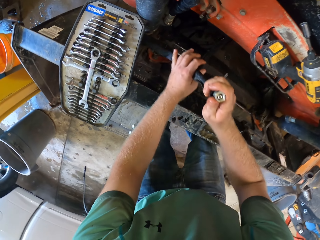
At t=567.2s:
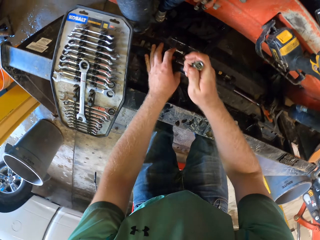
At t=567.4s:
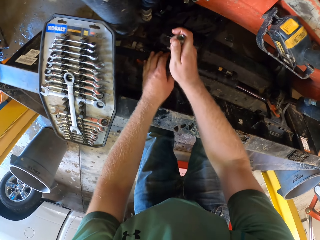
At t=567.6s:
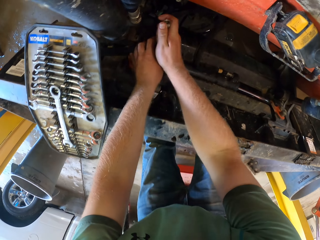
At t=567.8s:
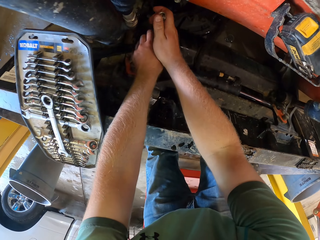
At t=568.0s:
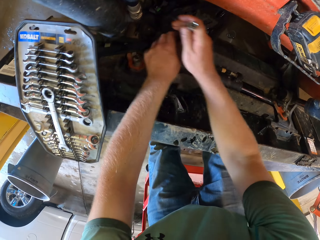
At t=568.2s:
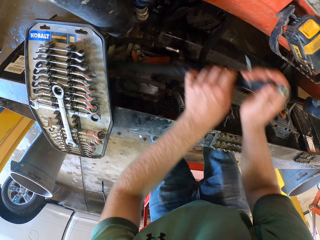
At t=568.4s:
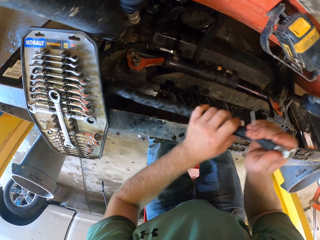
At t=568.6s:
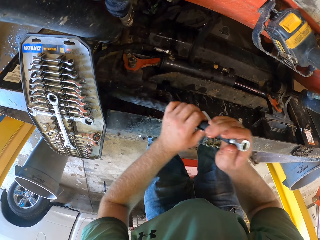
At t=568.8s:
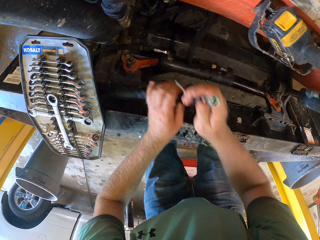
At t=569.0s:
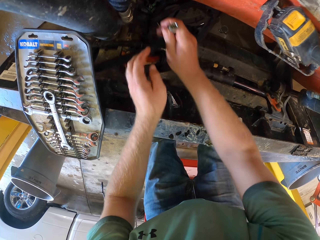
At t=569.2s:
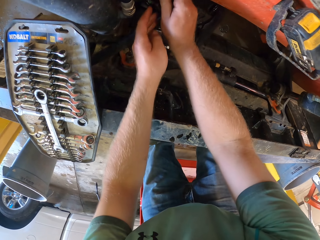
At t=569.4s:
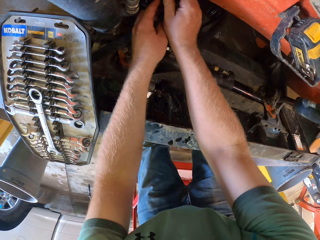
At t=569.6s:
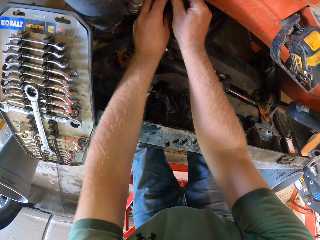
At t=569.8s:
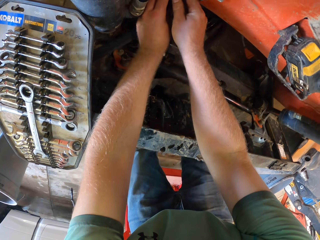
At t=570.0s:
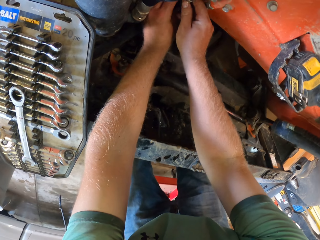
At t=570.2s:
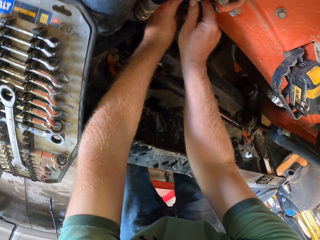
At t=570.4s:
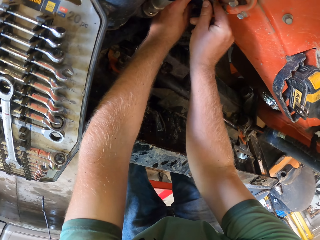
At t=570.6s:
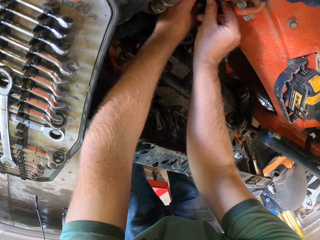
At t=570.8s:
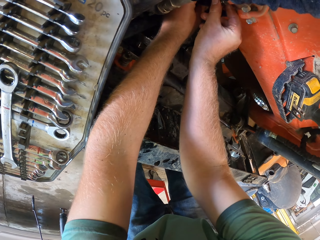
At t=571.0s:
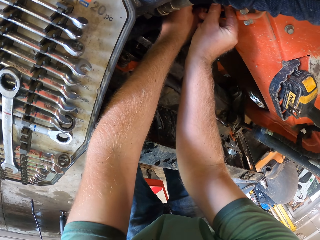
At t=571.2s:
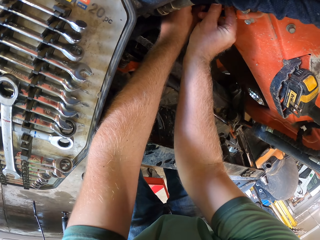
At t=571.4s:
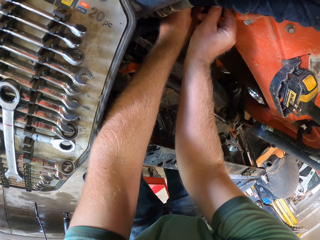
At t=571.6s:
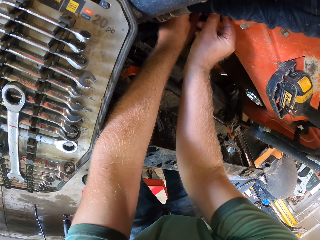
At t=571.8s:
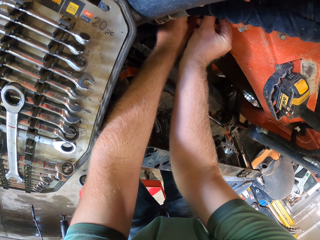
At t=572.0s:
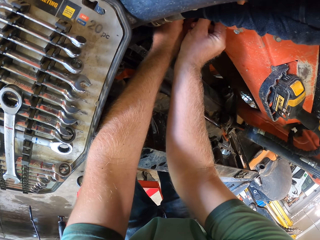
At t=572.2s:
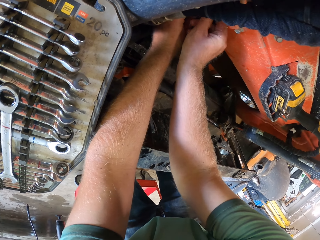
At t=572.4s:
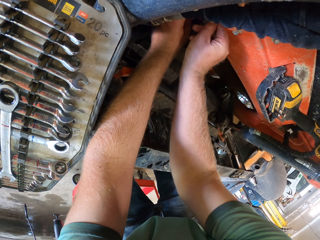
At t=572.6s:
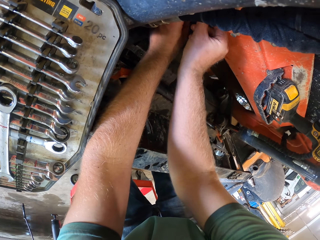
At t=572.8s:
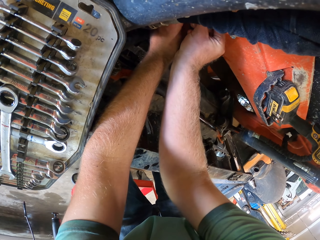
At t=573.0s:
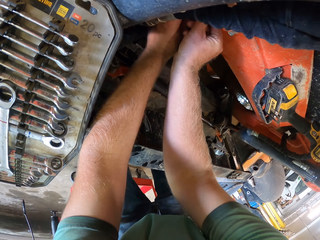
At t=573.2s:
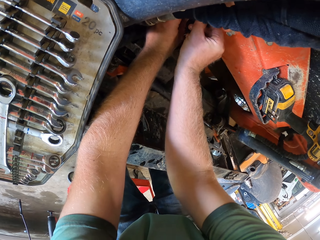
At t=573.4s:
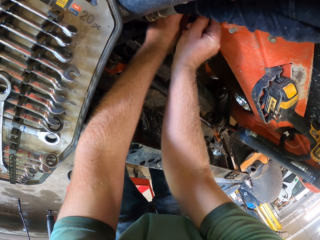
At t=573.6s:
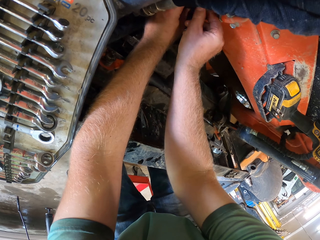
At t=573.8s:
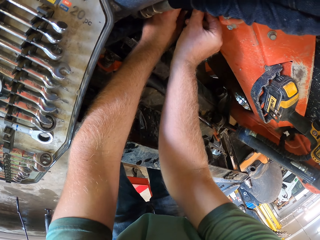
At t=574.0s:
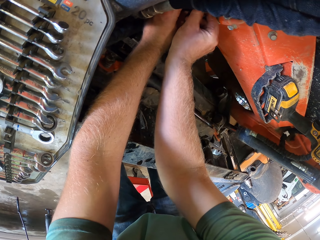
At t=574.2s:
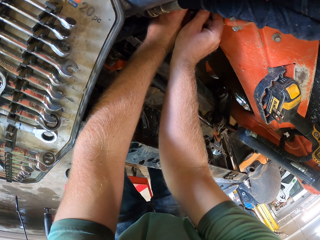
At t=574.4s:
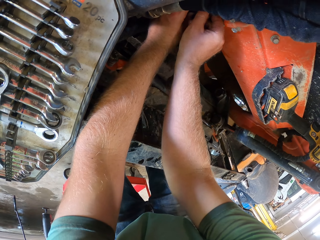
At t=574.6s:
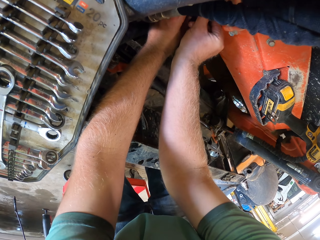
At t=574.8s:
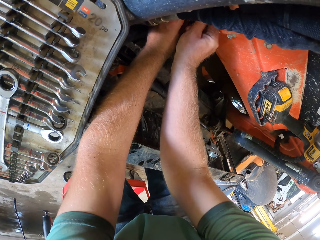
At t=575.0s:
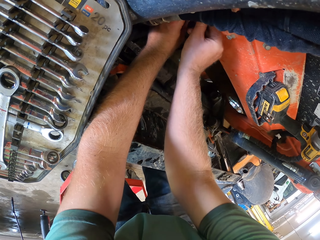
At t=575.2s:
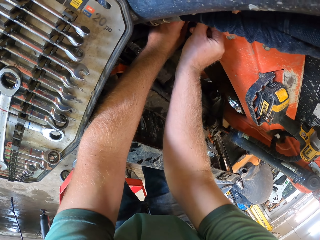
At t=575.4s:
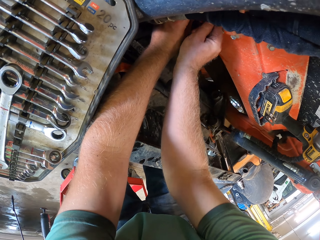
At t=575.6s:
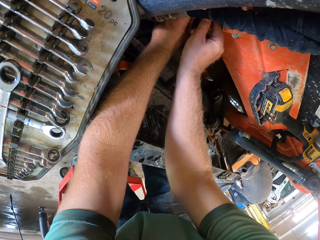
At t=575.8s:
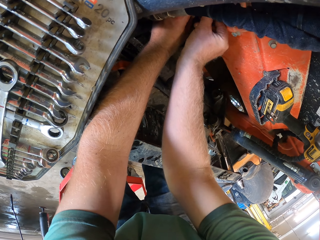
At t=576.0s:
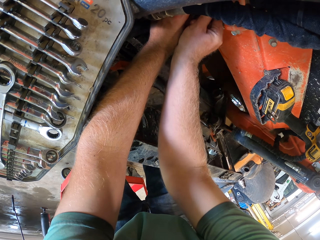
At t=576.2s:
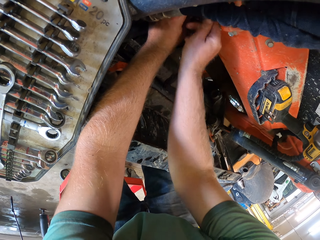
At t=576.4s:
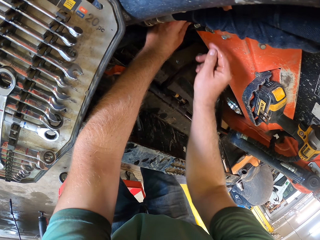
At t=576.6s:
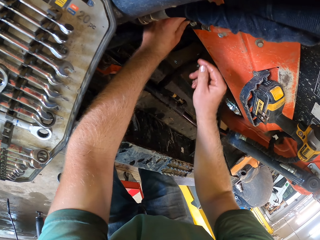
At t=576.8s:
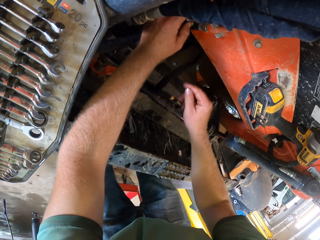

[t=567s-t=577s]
The camera wearer holds the hose or pipe with both hands. They fix the hose to the truck with the nut in both hands. They tighten the nut with the hand and hold the pipe with the hand.

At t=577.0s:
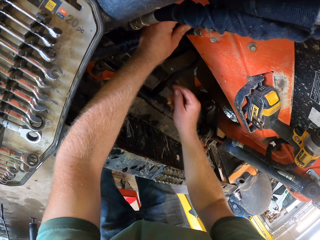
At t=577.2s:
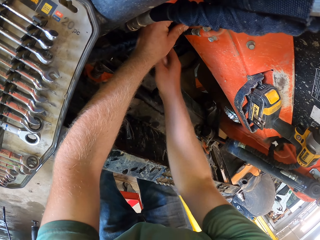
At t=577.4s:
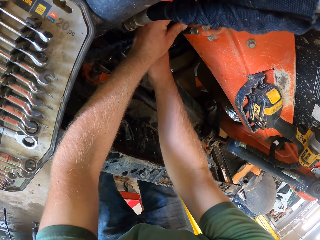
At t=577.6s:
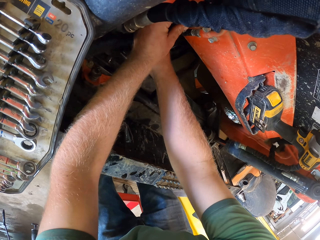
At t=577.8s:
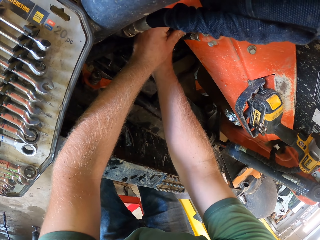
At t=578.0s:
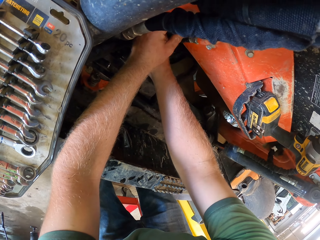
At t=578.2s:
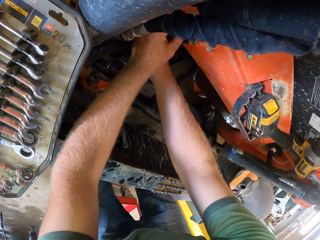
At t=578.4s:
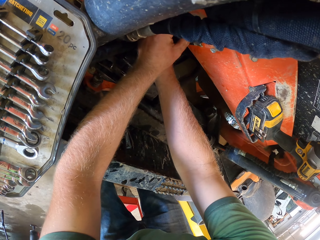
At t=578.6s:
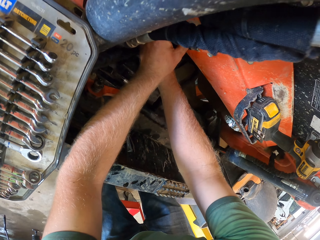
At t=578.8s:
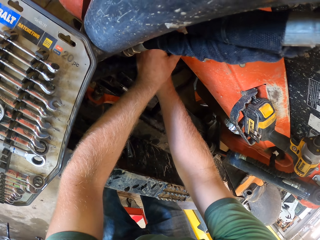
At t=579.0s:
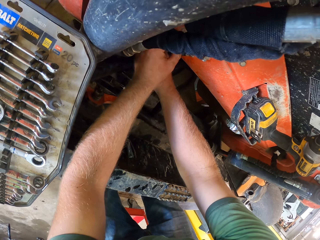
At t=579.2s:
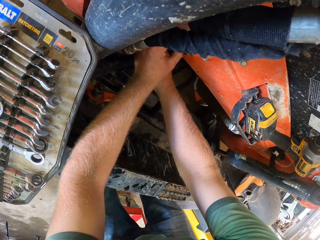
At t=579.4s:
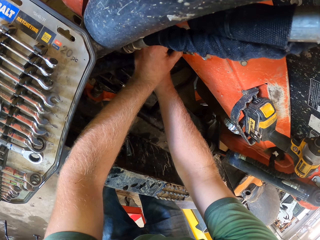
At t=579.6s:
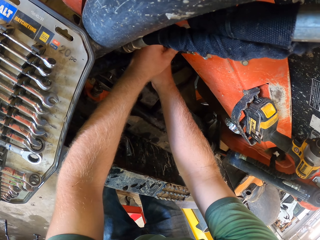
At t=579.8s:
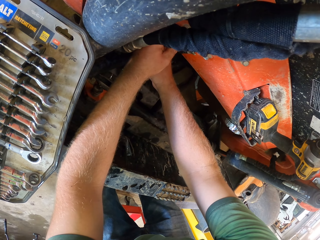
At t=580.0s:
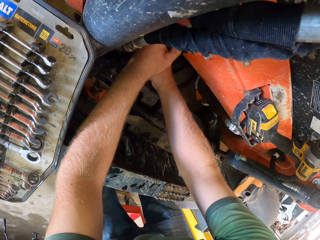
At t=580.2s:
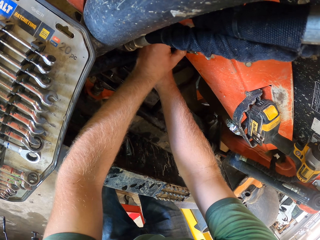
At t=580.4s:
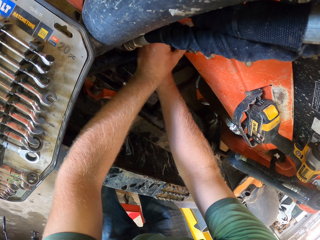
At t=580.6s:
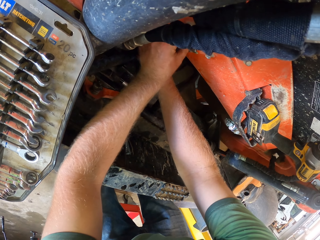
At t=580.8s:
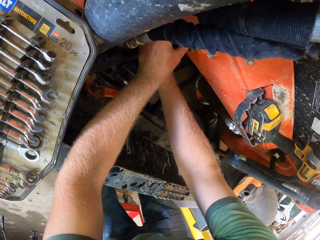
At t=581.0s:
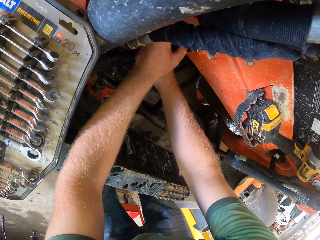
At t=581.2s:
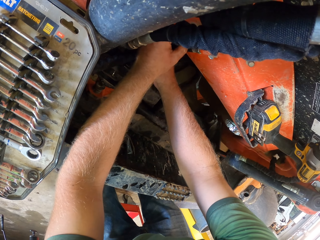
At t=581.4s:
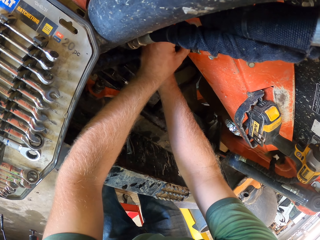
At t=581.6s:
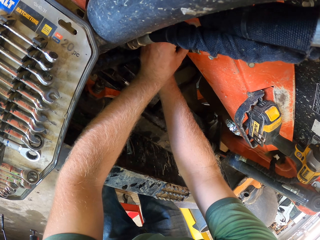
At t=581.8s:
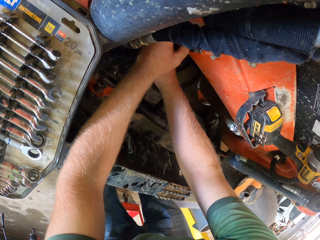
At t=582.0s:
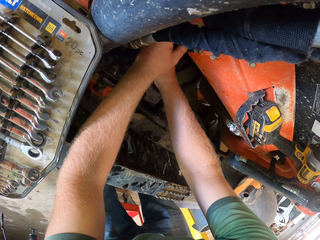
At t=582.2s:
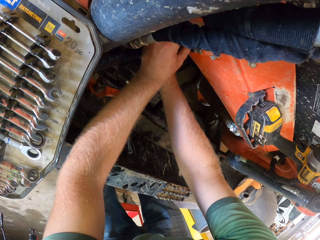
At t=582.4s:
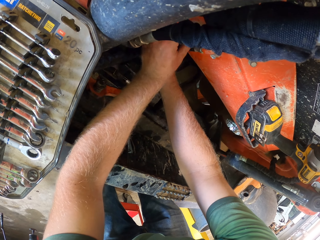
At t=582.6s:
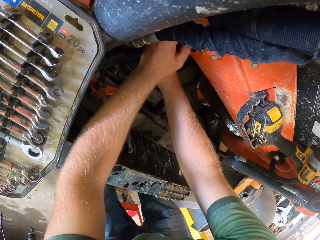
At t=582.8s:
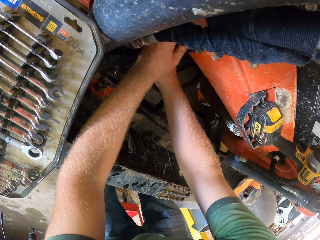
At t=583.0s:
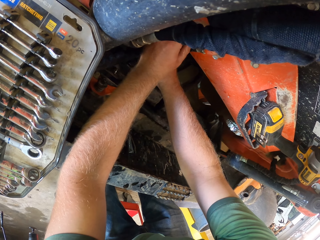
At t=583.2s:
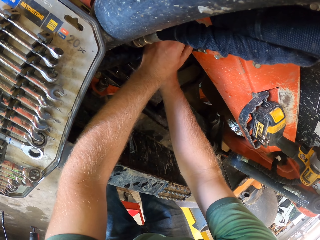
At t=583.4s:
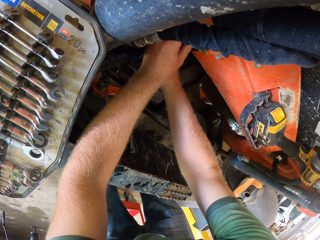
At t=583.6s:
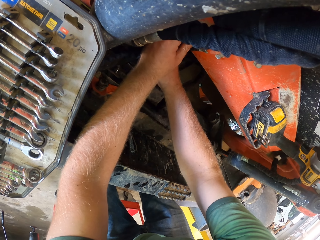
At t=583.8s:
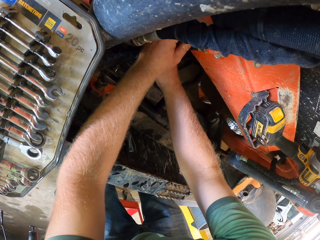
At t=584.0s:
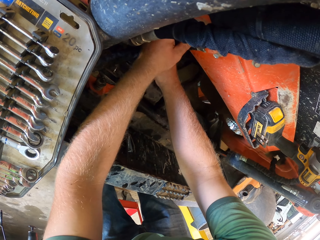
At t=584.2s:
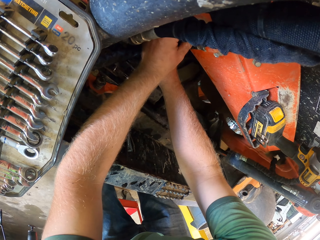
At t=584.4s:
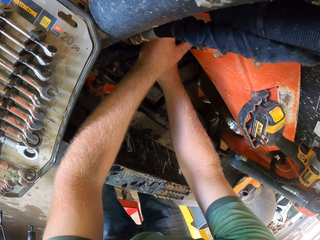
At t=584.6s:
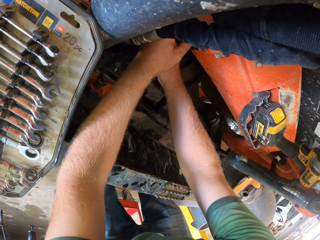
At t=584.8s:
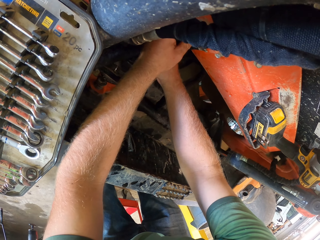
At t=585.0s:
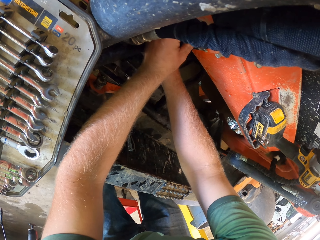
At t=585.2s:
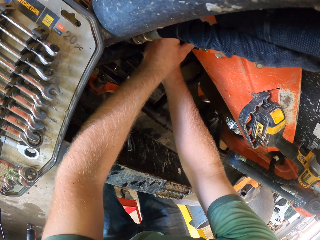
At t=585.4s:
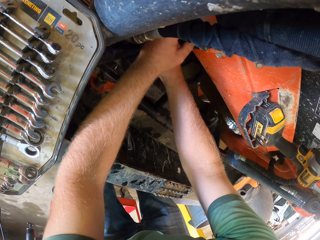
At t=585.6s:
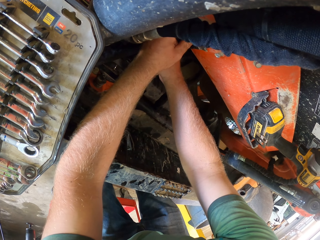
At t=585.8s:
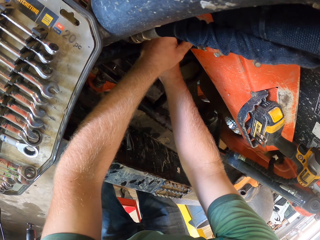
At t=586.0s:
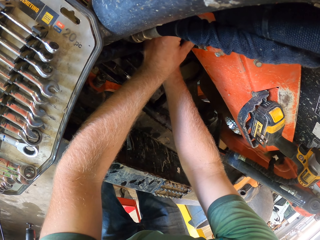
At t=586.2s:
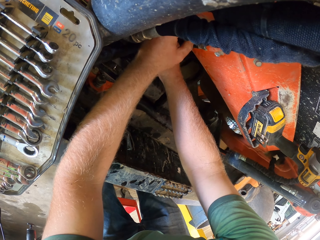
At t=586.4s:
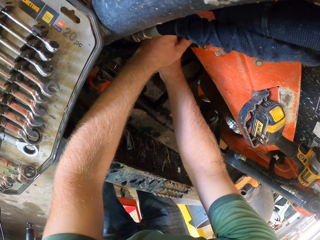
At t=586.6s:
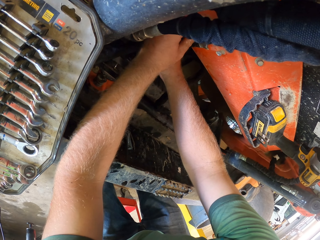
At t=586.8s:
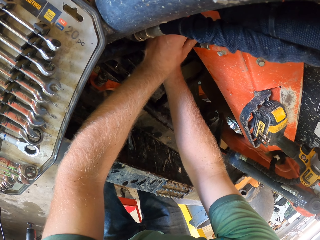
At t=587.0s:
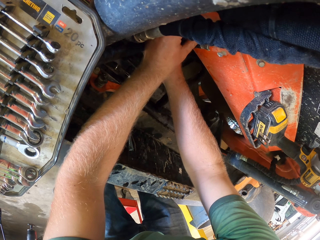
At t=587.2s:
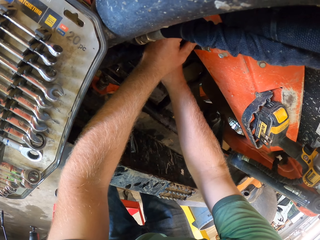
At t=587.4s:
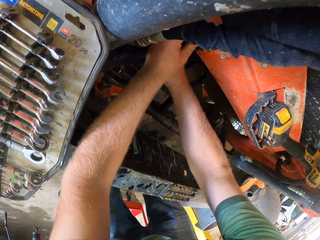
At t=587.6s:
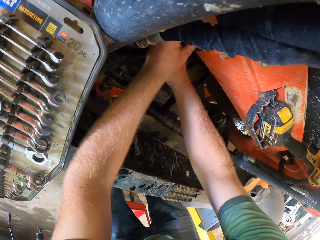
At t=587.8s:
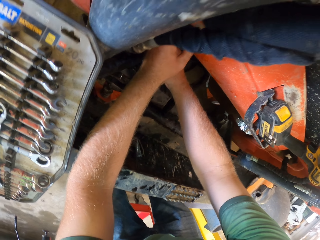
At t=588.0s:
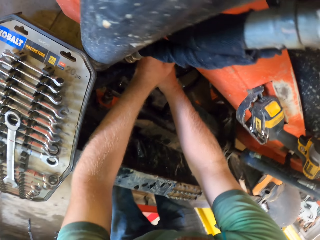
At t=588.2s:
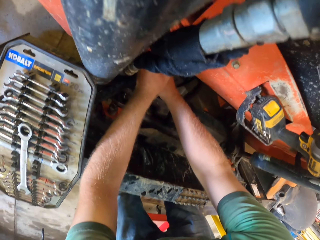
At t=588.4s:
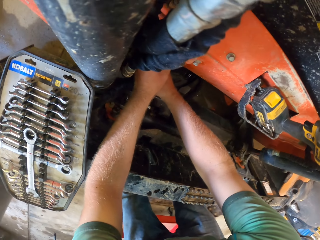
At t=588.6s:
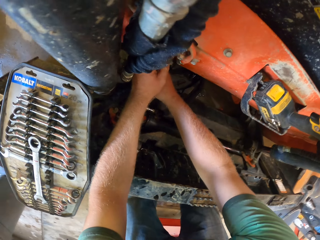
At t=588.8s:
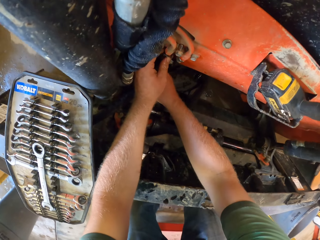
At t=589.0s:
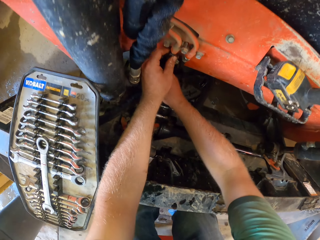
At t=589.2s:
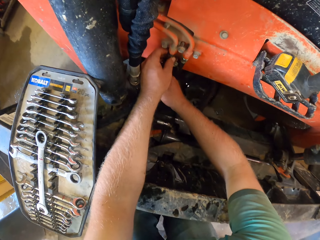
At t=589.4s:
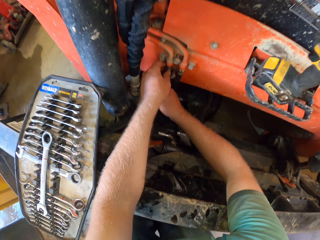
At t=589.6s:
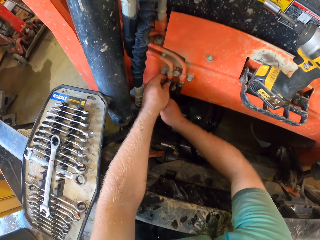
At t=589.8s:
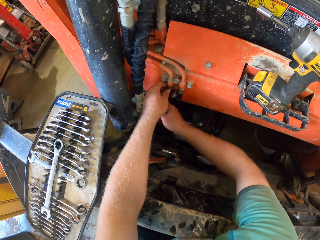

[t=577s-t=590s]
The camera wearer touches the pipe with the hand and holds the pipe with the hand. They tighten the nut with the hand and hold the pipe with the hand. They tighten the nut with the hand and look around.
